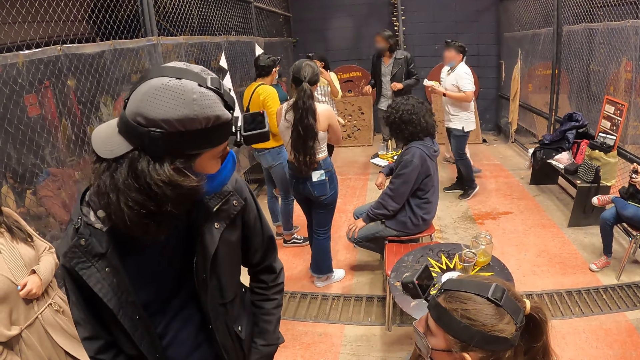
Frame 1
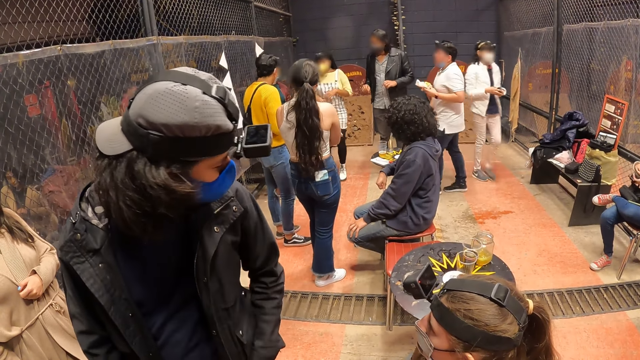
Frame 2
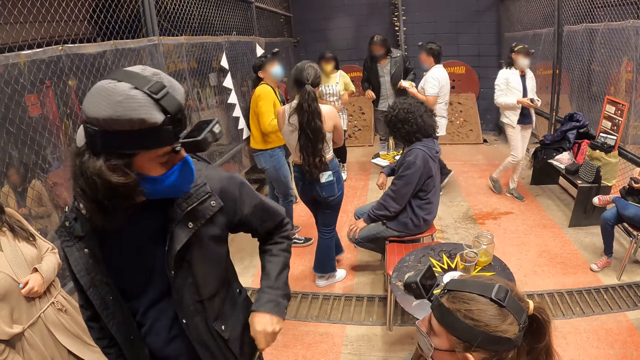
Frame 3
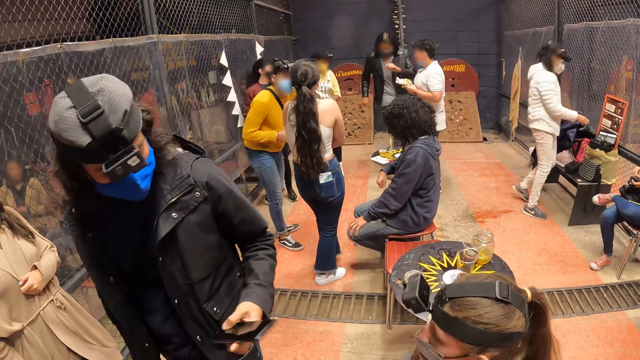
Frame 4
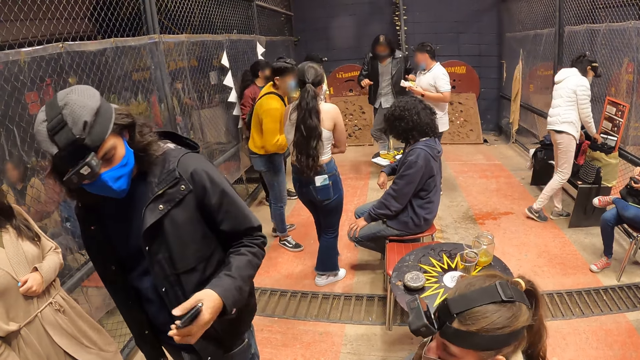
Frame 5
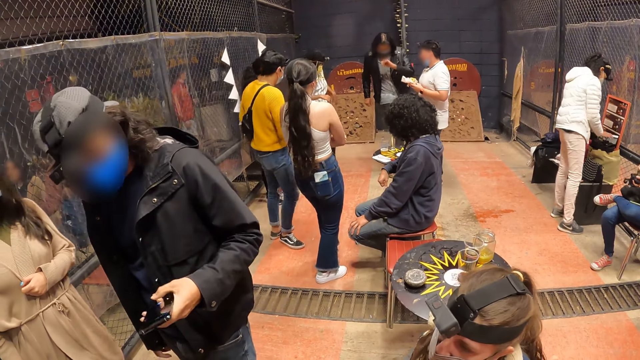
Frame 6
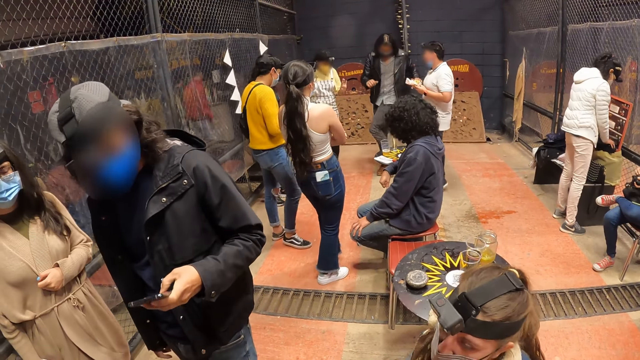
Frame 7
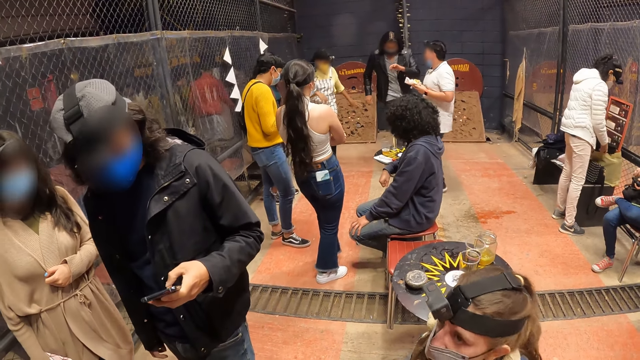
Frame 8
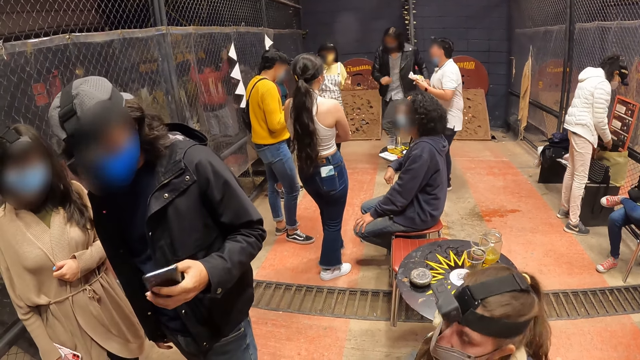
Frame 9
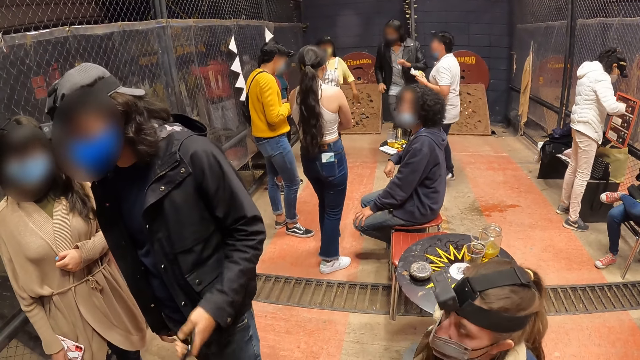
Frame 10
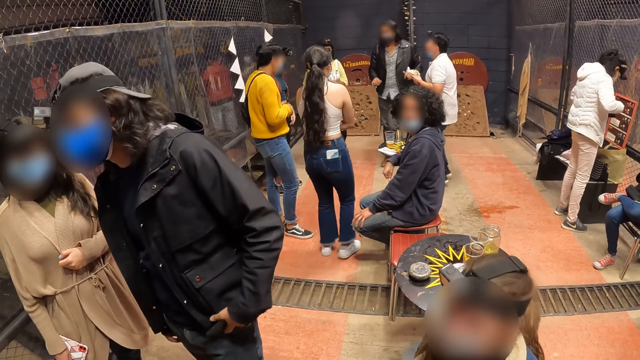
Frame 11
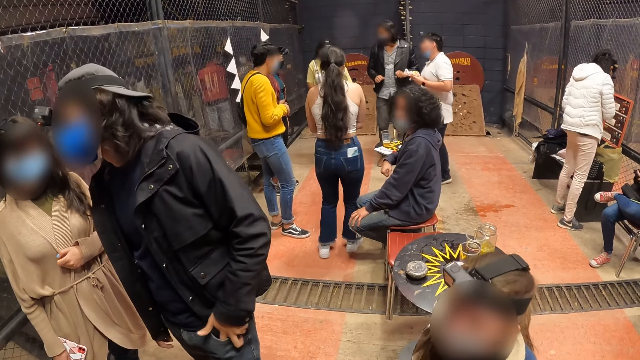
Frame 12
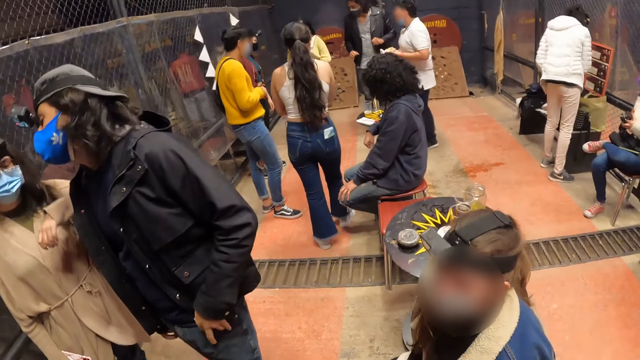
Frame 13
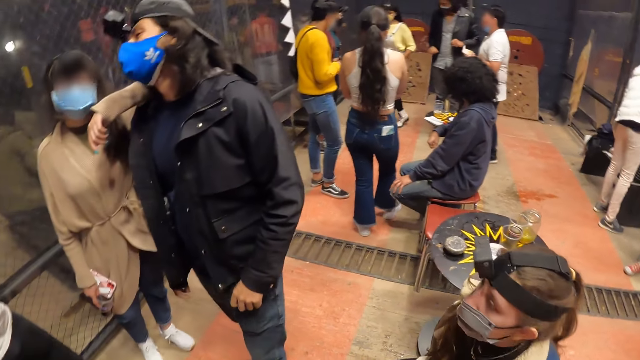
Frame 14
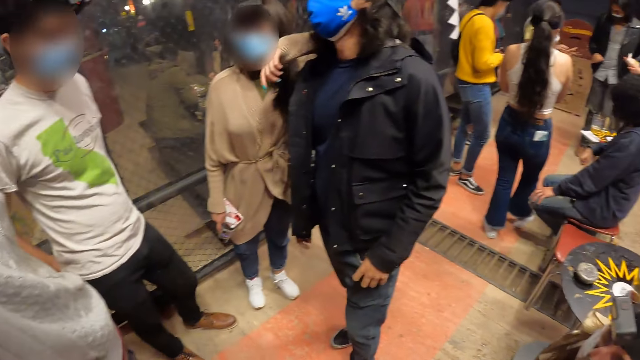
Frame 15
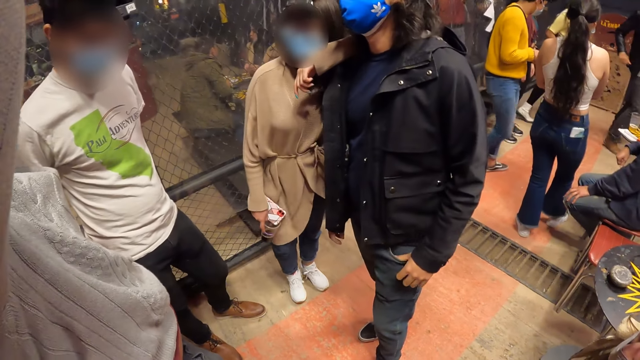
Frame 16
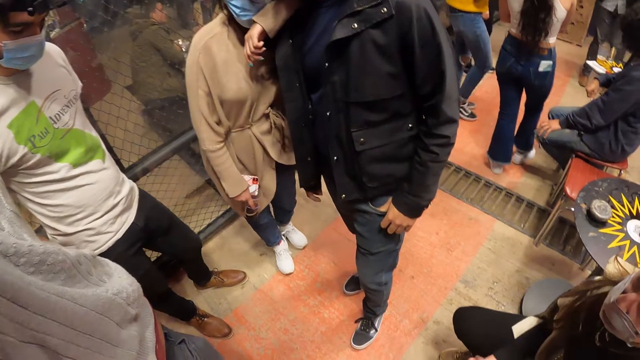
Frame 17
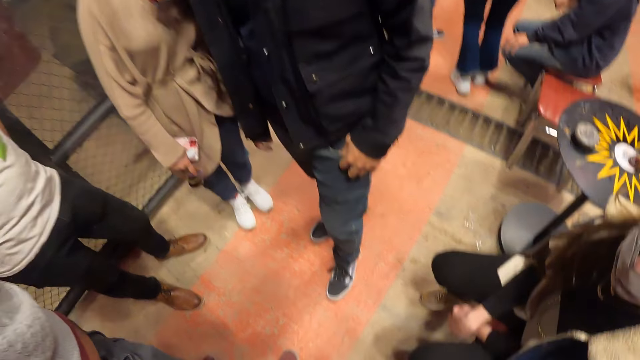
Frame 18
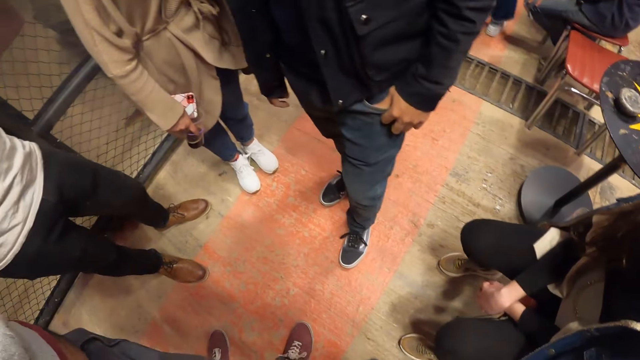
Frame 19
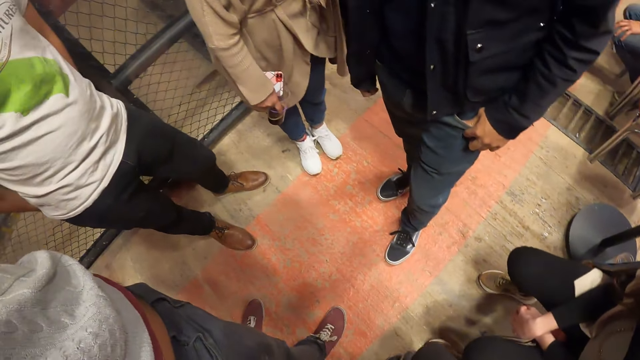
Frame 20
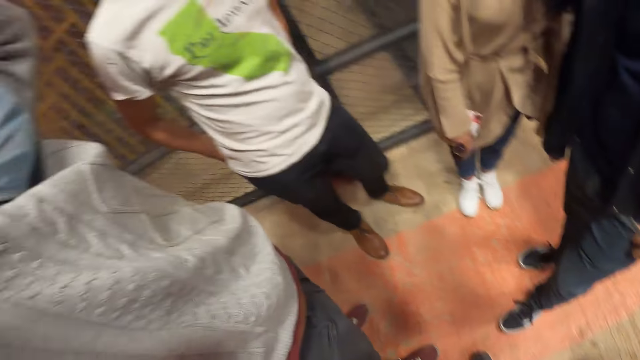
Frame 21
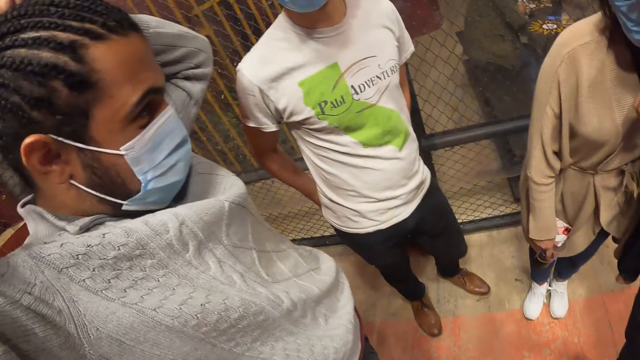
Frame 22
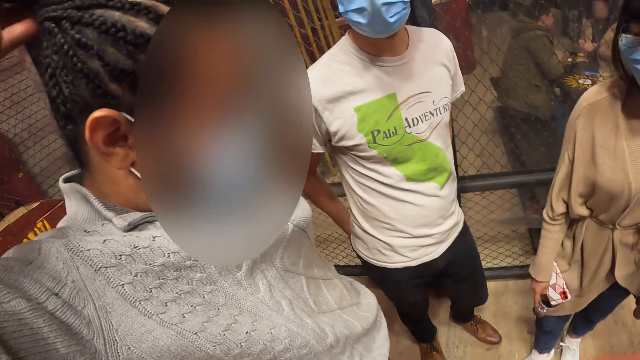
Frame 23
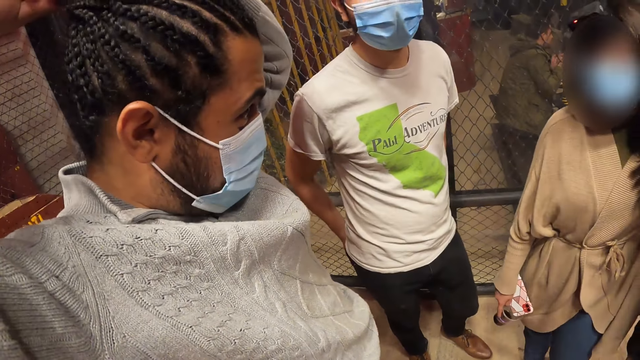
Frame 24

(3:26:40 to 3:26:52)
The man removes his phone from his pocket with his left hand. The man operates his phone with his left hand. The man puts the phone into his pocket with his left hand.

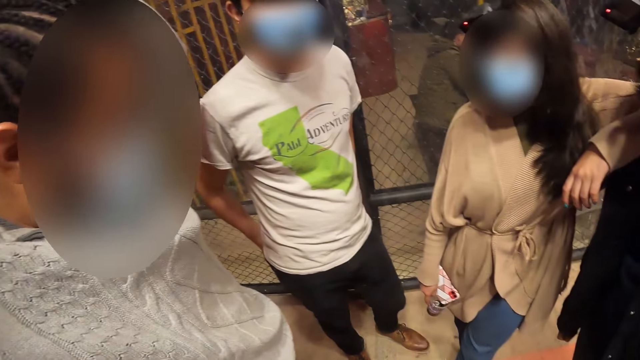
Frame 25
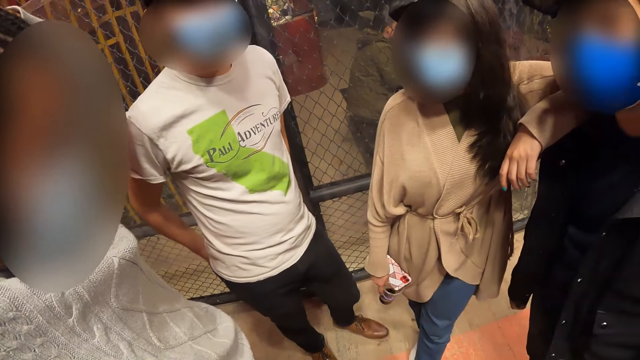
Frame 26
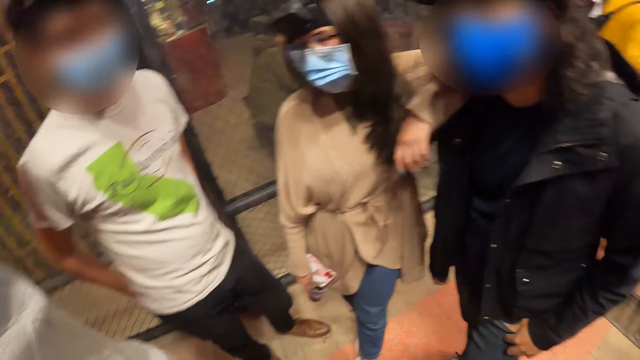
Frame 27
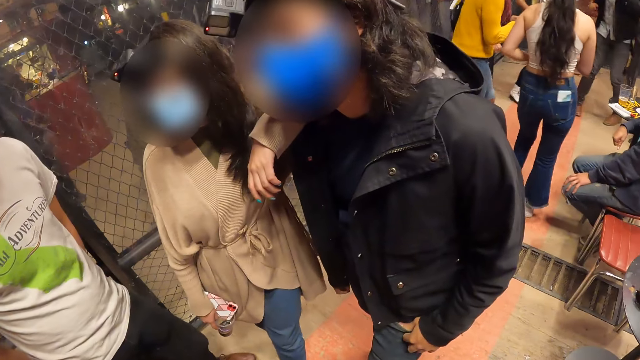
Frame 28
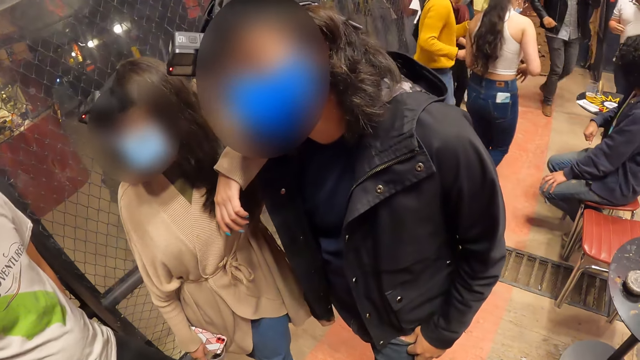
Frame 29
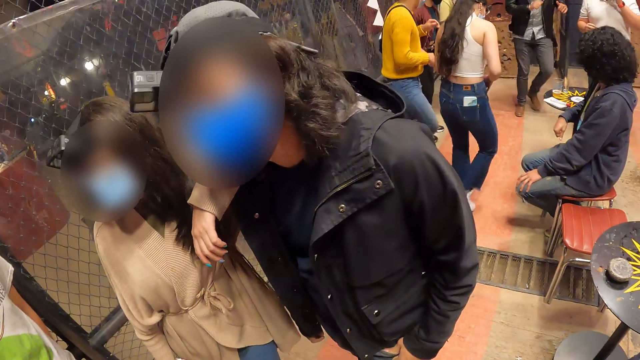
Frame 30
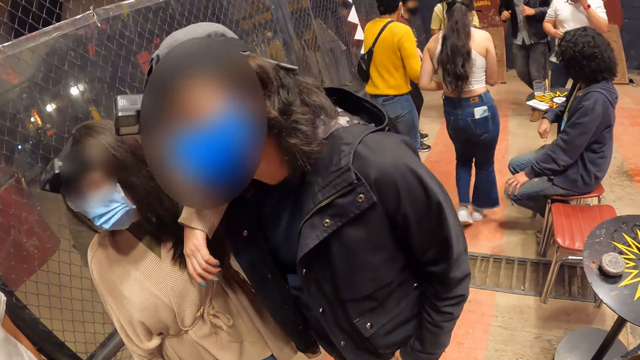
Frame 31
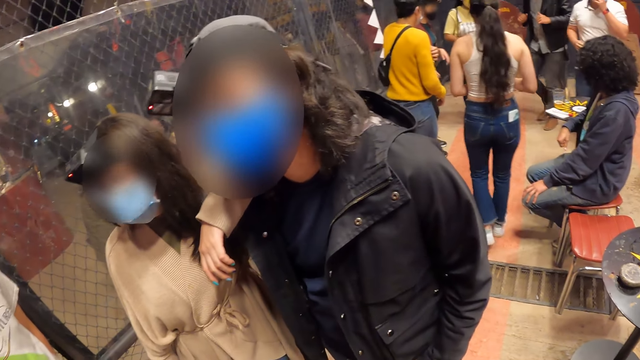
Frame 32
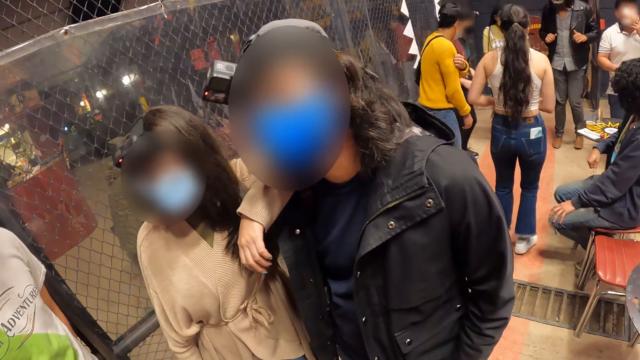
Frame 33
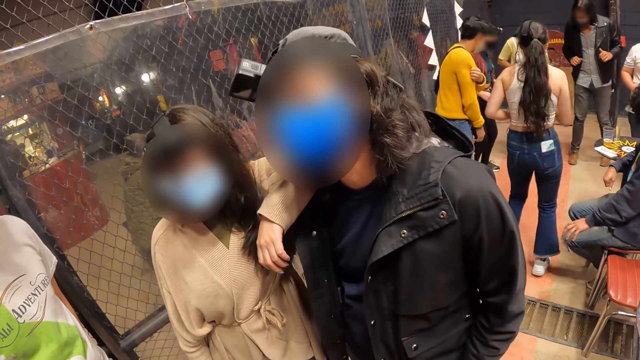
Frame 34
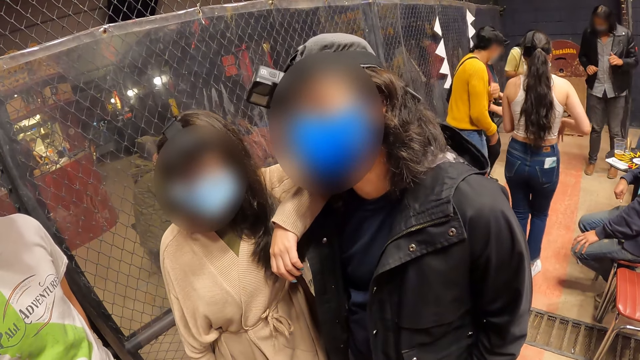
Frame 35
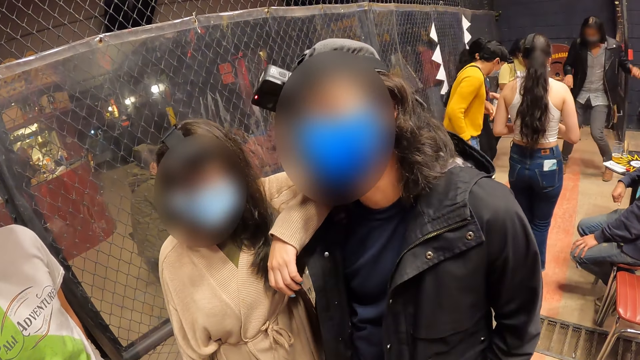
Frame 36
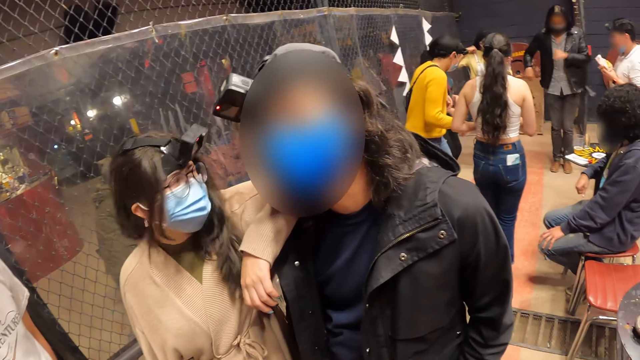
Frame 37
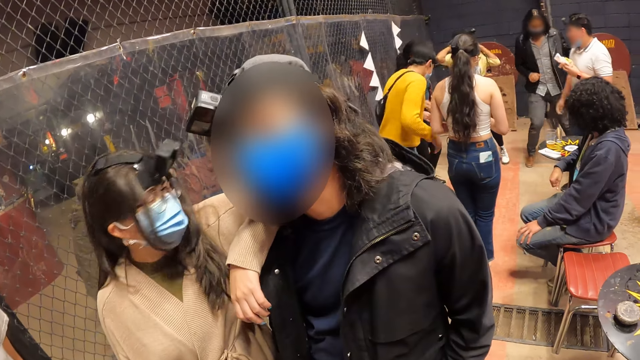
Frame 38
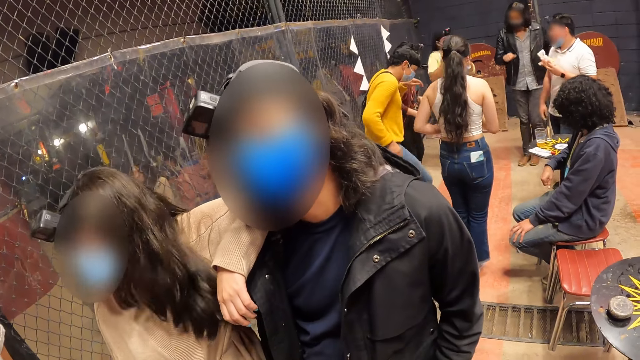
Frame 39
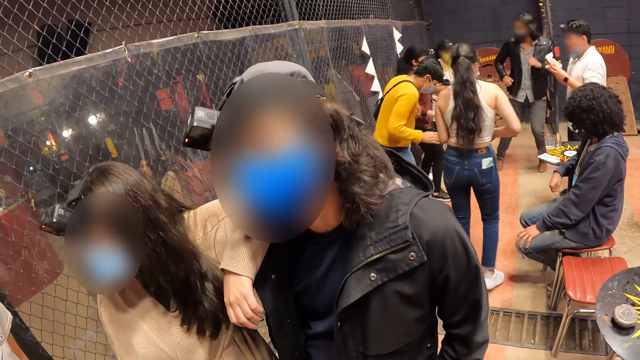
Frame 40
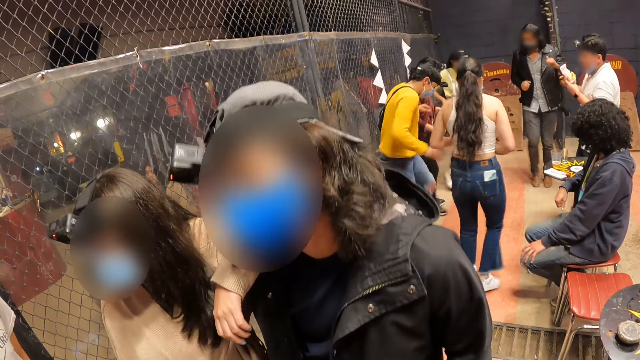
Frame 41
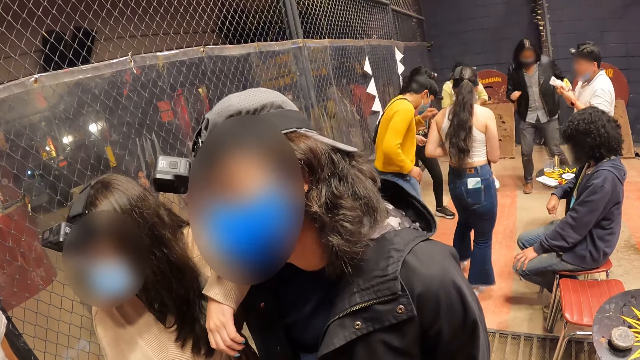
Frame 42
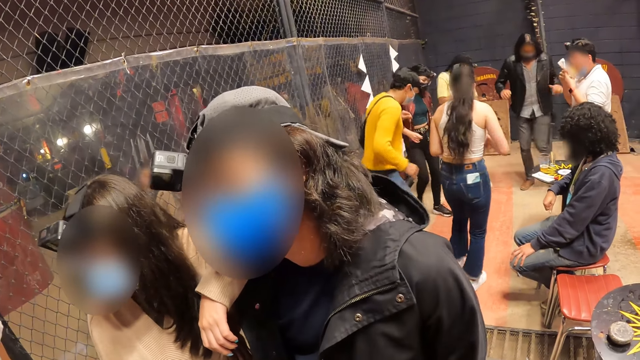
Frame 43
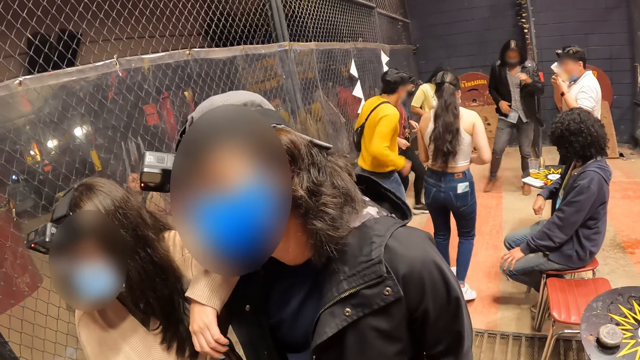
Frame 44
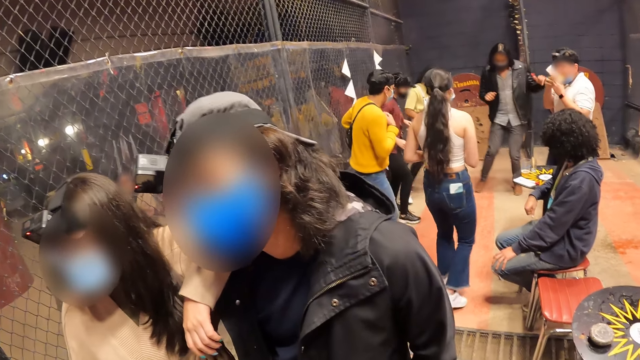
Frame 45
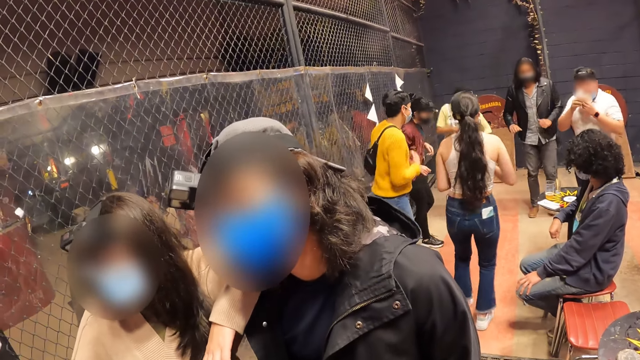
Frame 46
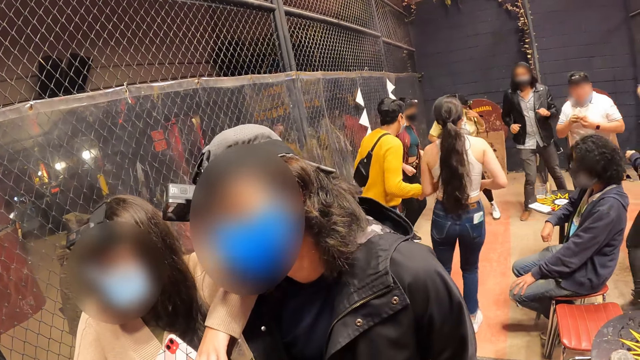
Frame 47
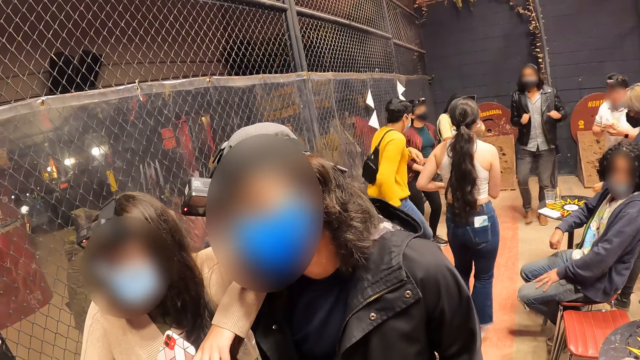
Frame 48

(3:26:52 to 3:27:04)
The camera wearer converses with a woman. They converse with a man.
